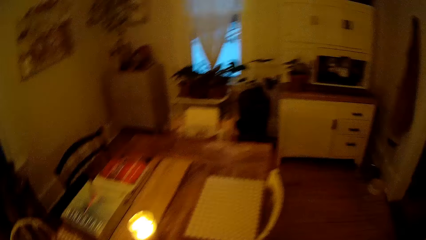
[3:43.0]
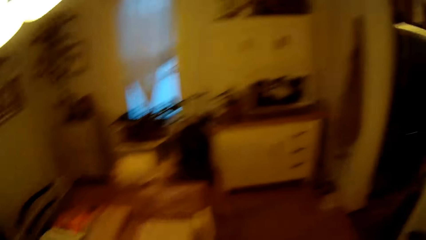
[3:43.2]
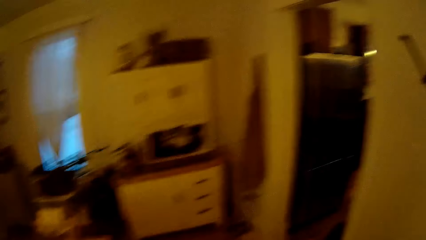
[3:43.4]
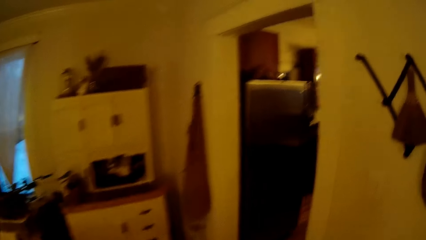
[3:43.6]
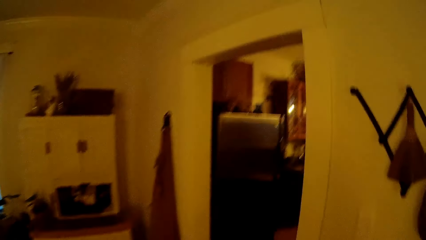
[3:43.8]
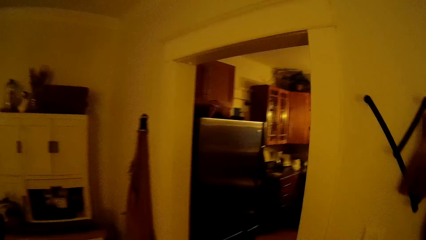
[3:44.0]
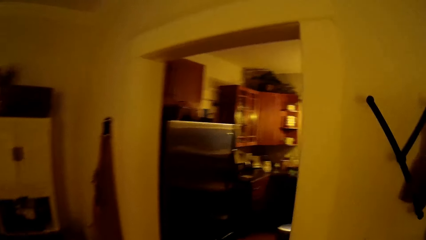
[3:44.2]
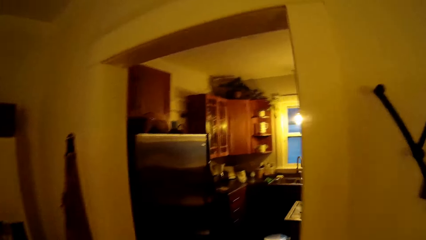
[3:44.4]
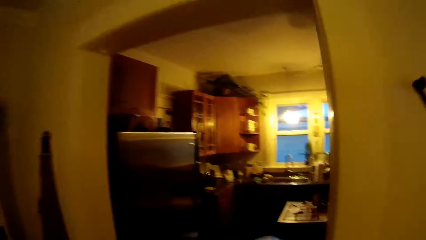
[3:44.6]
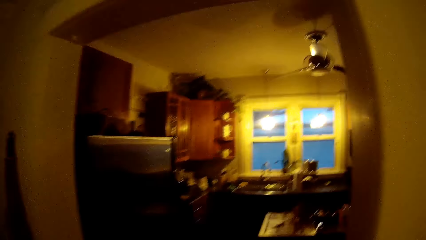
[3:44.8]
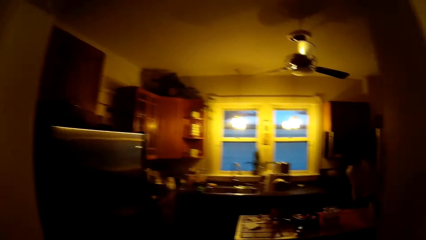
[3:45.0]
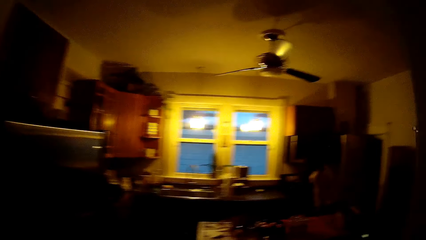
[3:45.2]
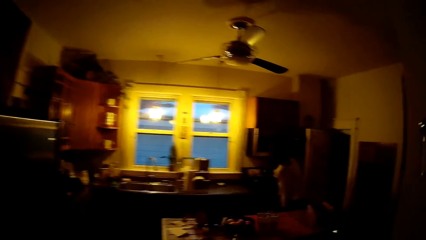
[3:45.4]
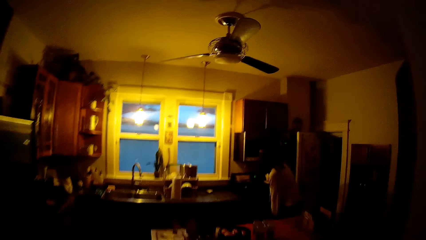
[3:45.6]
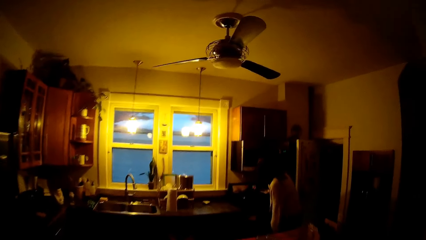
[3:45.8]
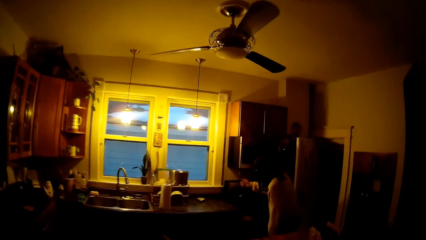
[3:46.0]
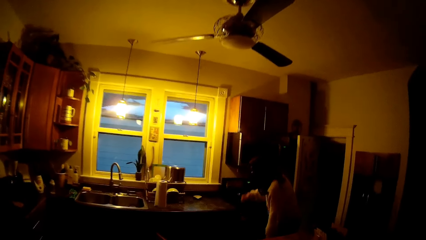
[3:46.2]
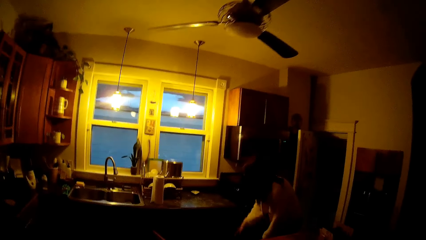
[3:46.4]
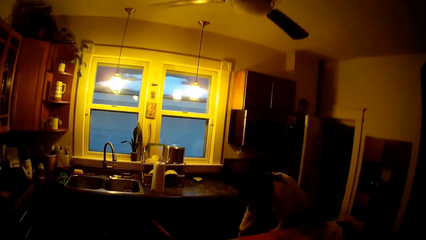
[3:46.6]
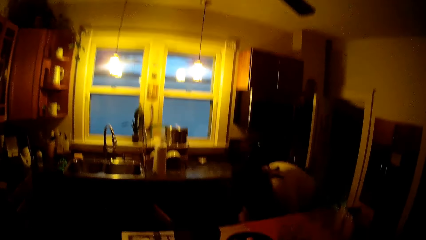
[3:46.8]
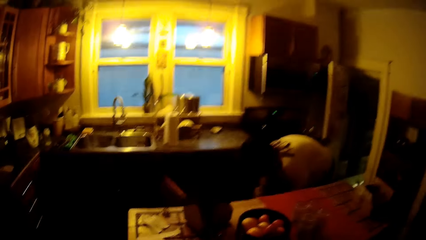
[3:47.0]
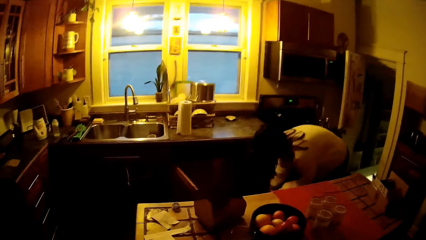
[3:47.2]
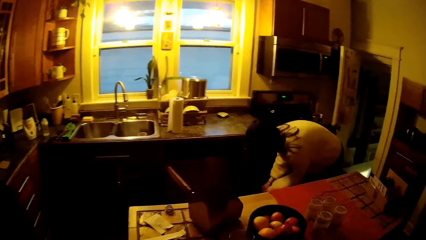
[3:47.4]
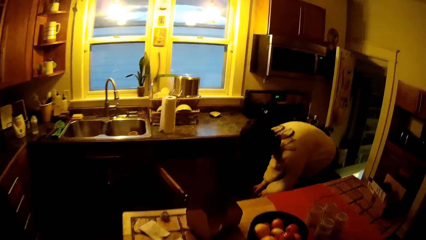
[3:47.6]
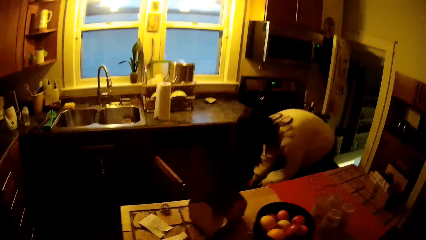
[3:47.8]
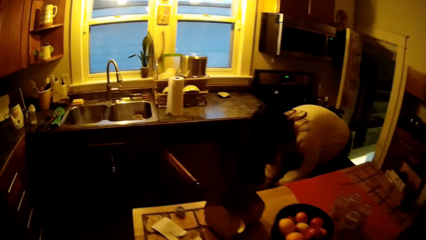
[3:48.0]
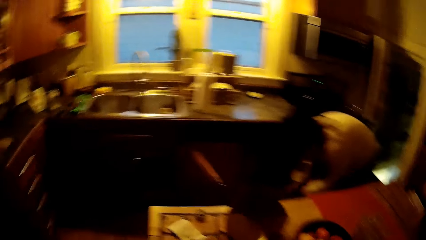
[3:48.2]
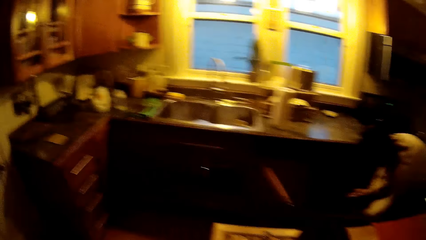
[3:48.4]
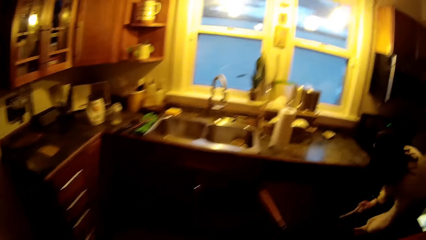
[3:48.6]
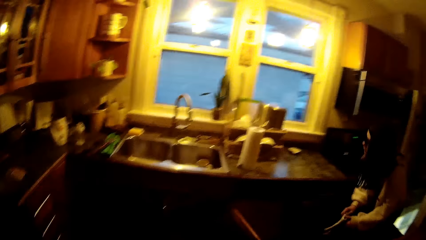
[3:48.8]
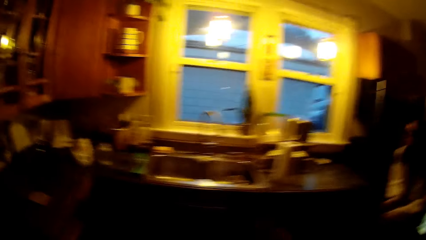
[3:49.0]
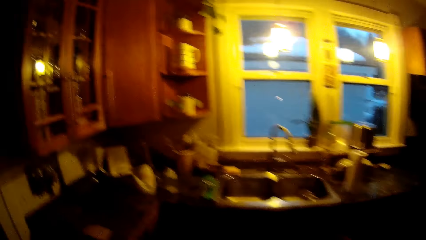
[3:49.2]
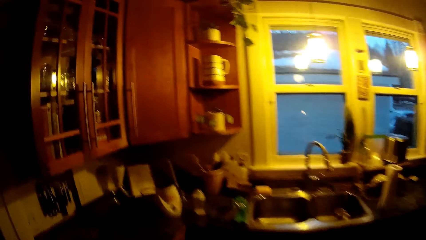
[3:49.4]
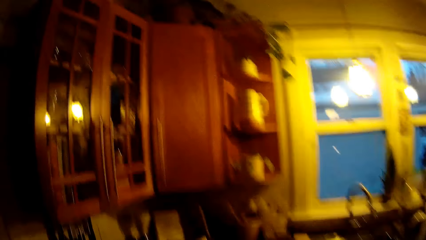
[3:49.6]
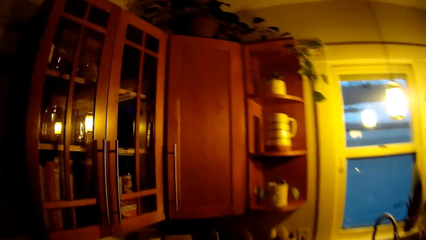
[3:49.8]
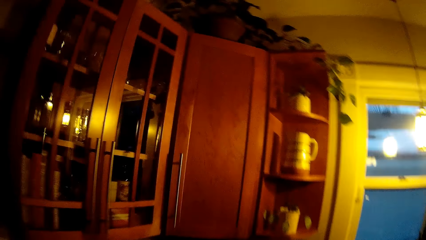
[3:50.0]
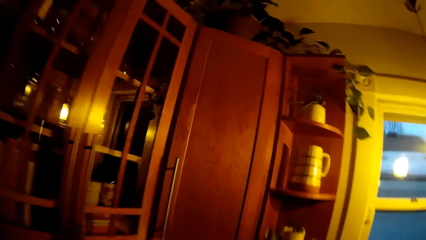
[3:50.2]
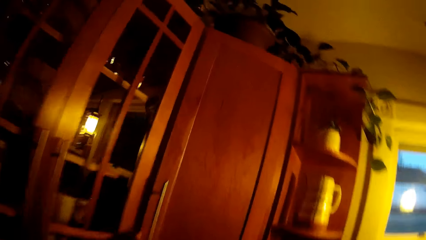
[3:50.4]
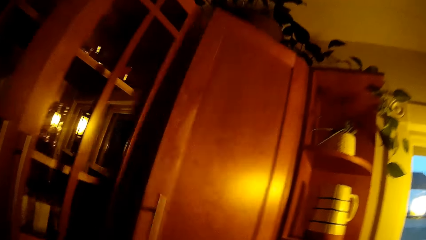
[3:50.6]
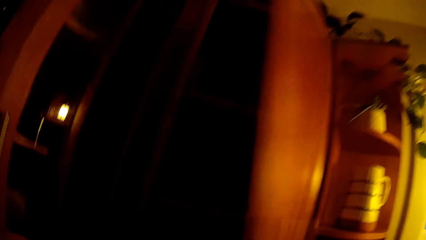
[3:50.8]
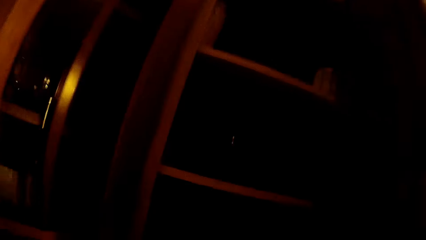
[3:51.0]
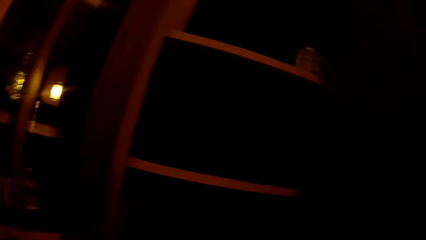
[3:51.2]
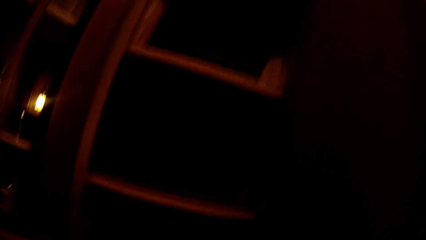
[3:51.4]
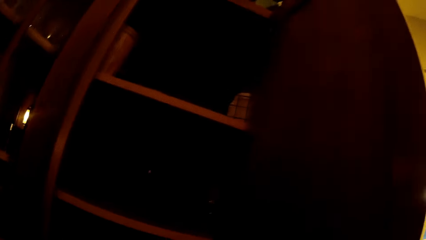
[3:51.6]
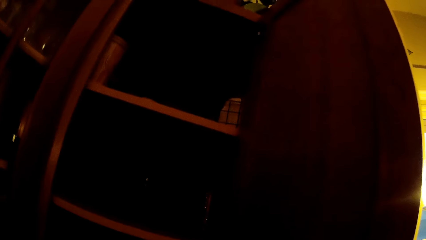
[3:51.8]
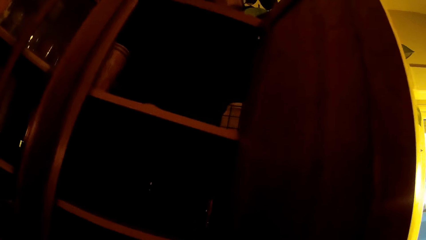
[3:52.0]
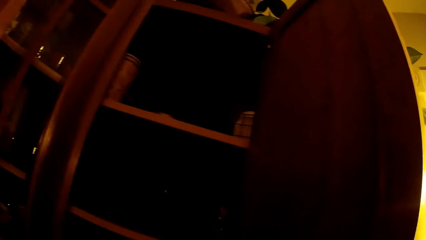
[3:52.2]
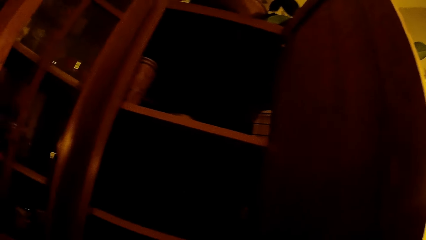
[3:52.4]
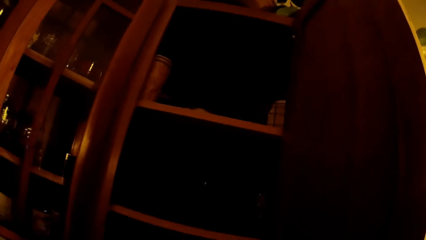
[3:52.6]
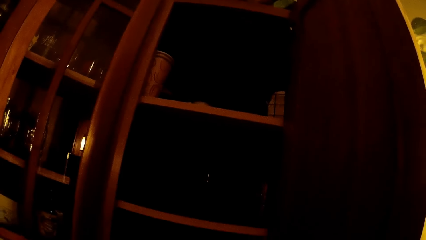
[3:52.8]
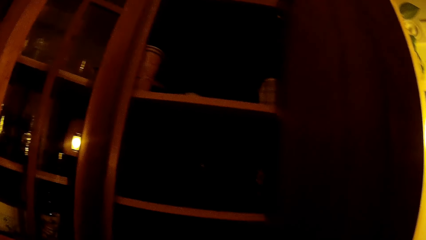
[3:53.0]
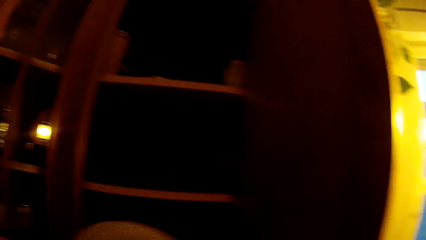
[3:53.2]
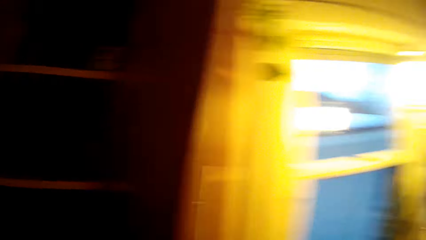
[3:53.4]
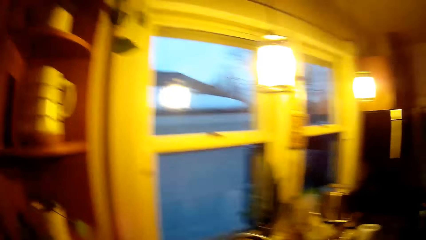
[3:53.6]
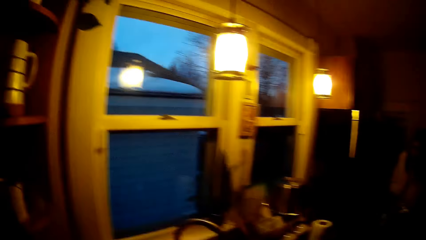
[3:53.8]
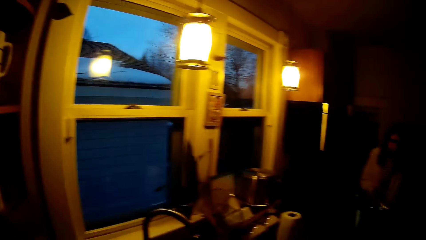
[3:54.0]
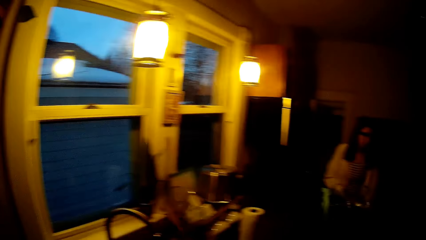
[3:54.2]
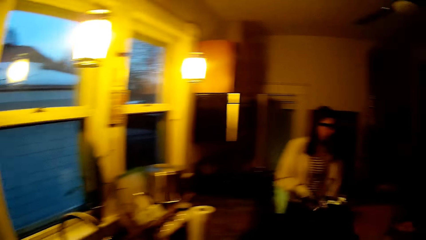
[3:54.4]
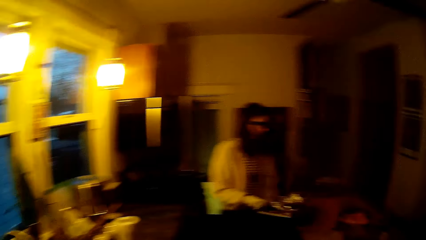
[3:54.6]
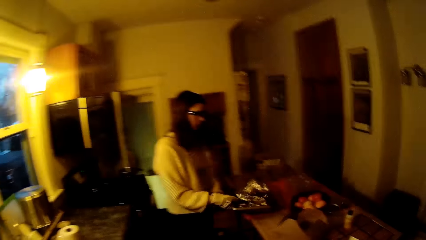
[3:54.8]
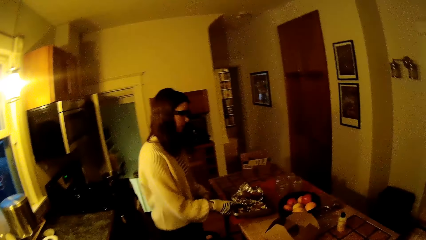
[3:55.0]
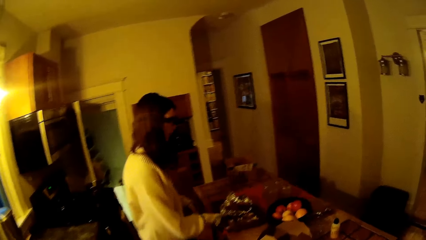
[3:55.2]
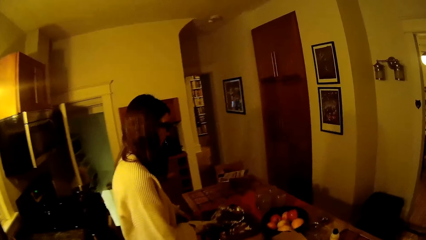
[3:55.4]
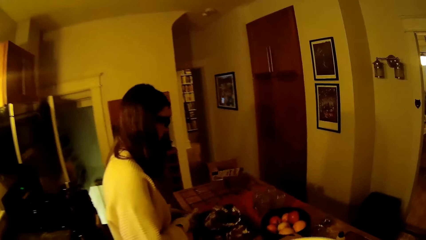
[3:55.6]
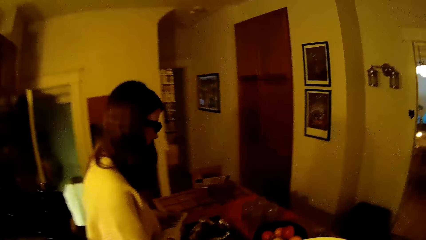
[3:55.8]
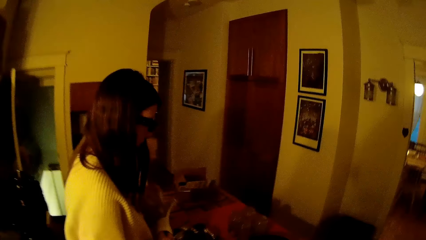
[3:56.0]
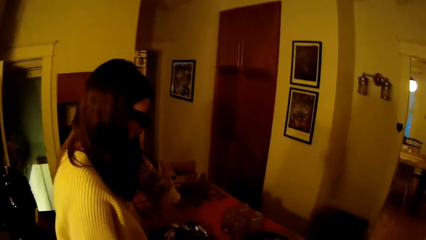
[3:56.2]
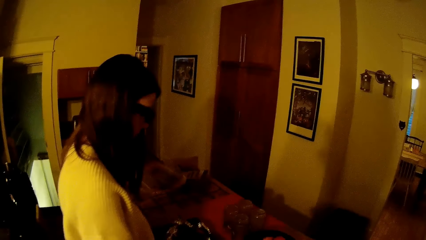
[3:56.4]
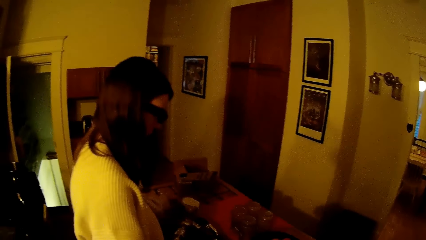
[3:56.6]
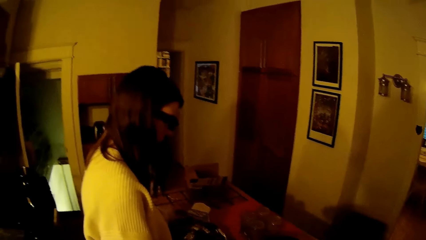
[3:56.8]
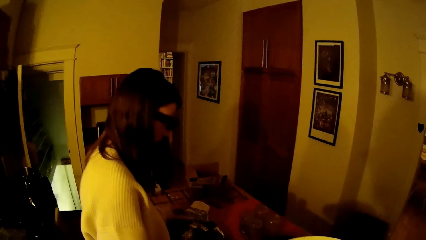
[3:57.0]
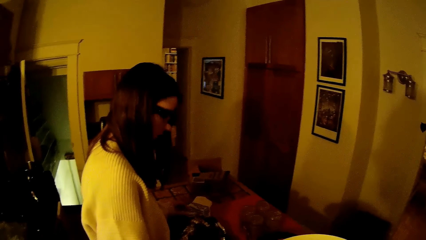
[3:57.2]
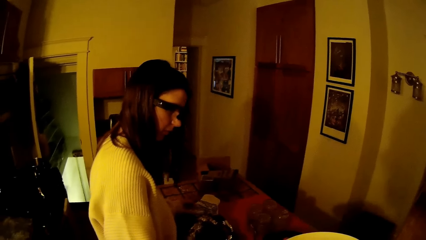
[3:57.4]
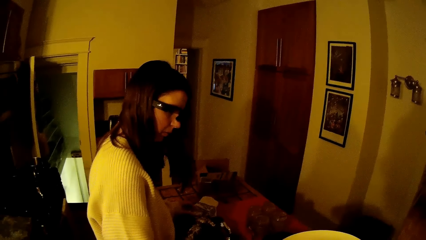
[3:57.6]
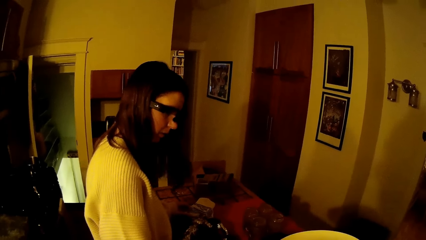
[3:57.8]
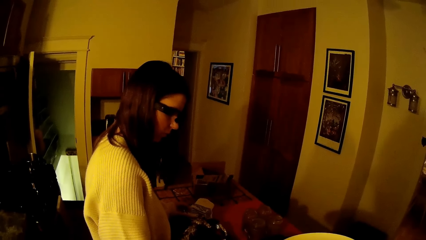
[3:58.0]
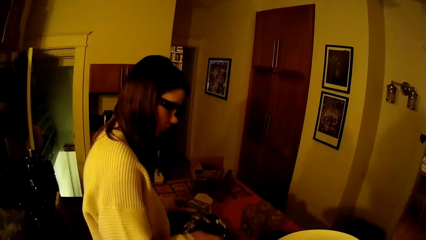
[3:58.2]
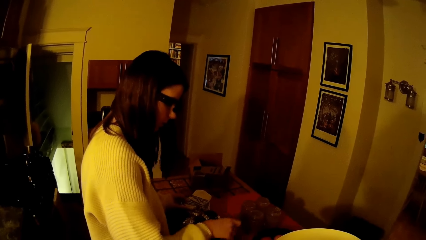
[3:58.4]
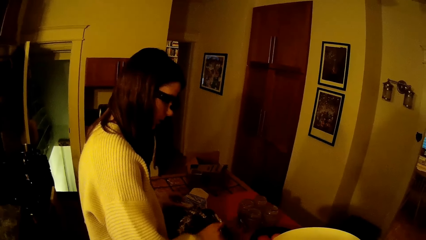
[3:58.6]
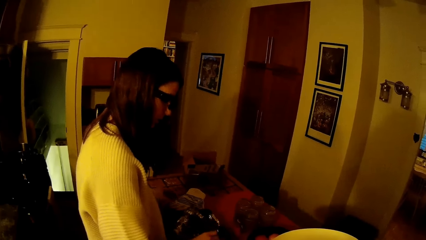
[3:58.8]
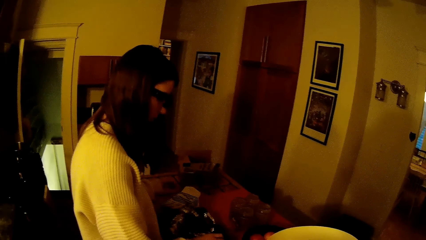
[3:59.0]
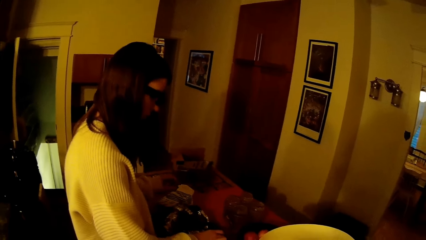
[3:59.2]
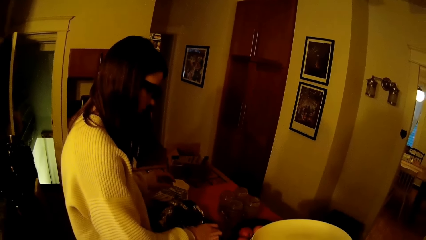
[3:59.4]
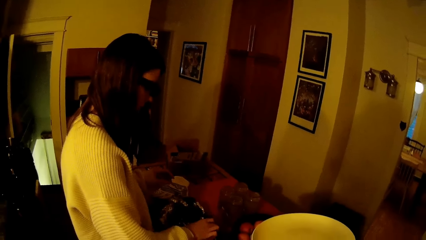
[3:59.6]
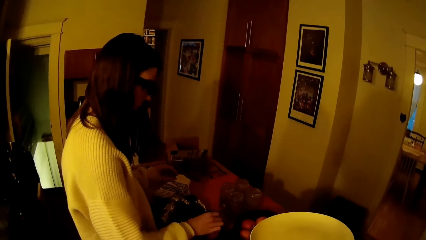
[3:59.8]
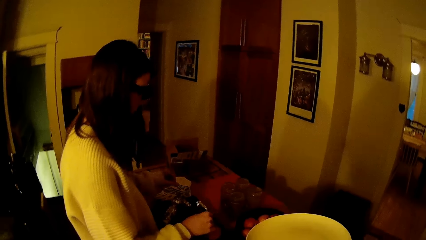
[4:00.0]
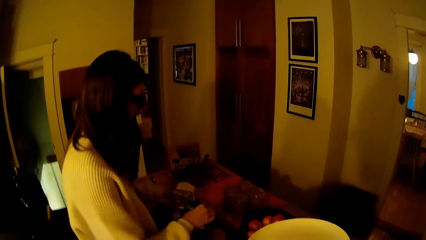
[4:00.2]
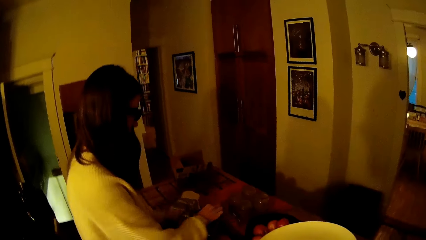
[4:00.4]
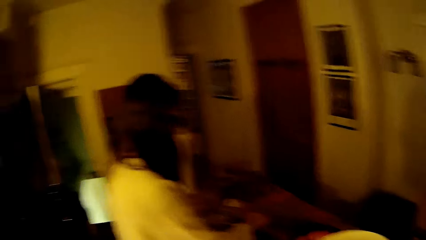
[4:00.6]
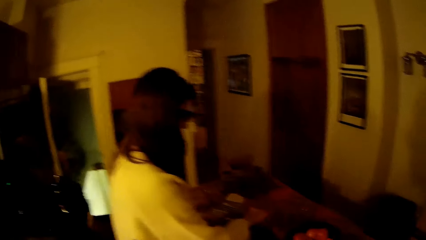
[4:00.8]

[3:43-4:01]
The camera wearer walks into the kitchen from the sitting room. A woman picks up a glove from the floor with her right hand. The camera wearer opens a cabinet with his left hand. He picks up a plate from the cabinet with his left hand. The woman drops a foil paper on the table with her hands. The camera wearer walks to the woman. The woman drops the glove on the table with her left hand. The woman prepares food. The camera wearer lifts the plates.
